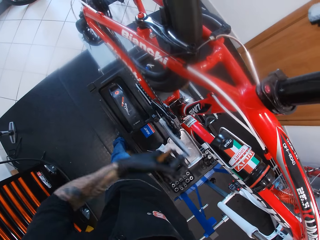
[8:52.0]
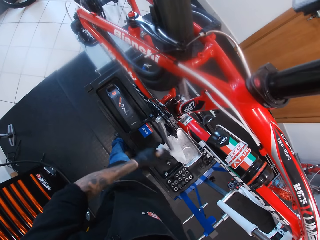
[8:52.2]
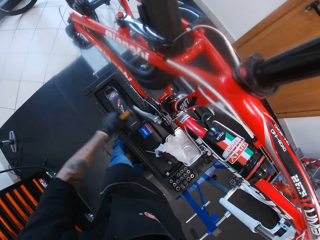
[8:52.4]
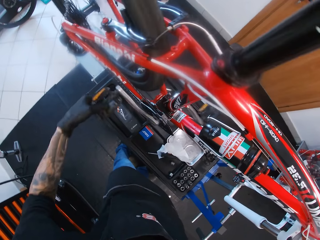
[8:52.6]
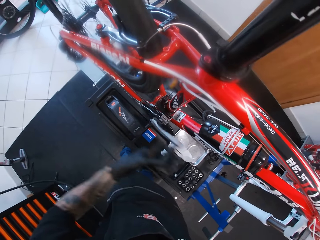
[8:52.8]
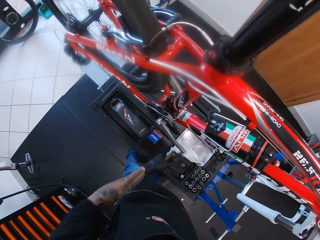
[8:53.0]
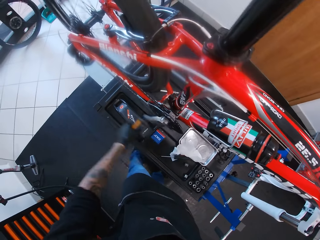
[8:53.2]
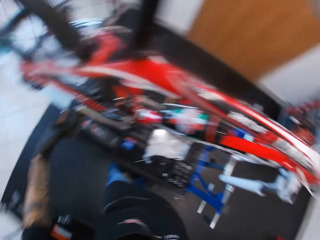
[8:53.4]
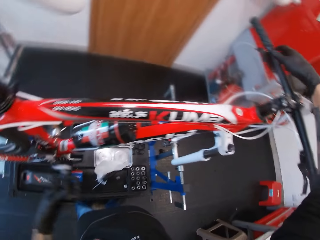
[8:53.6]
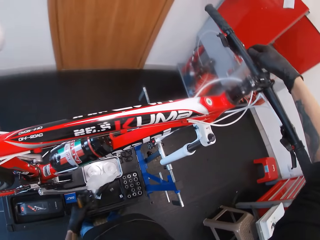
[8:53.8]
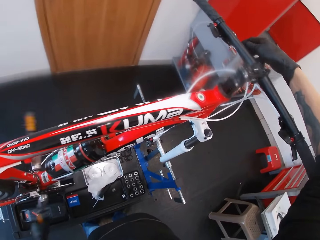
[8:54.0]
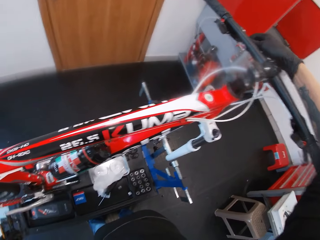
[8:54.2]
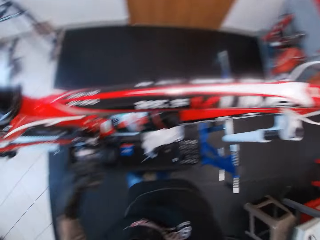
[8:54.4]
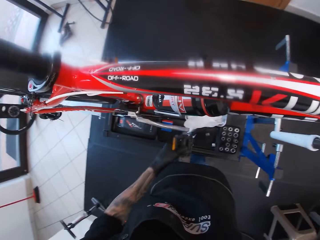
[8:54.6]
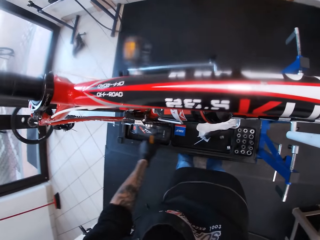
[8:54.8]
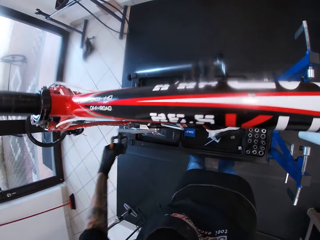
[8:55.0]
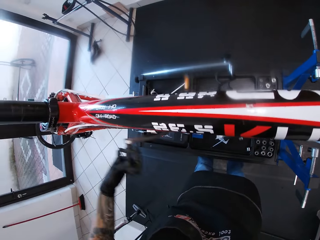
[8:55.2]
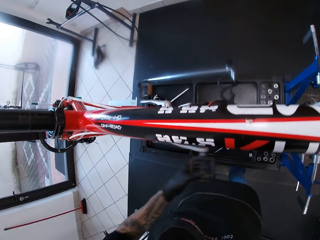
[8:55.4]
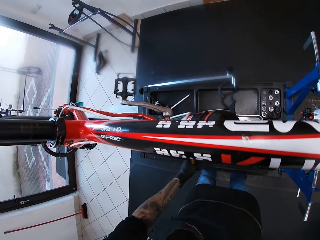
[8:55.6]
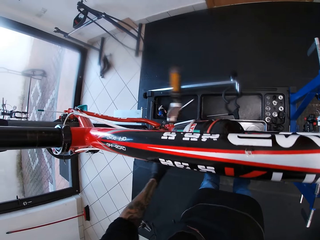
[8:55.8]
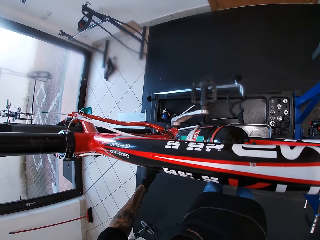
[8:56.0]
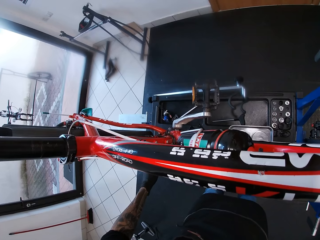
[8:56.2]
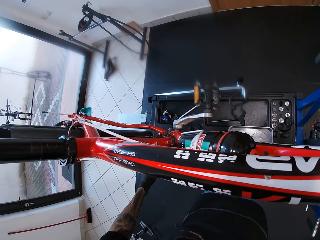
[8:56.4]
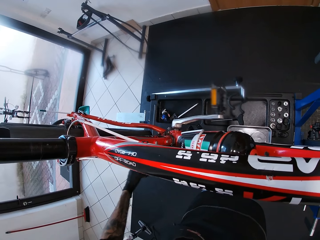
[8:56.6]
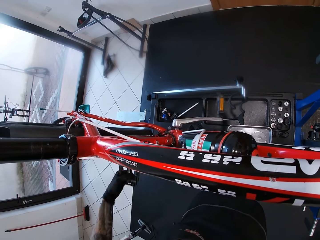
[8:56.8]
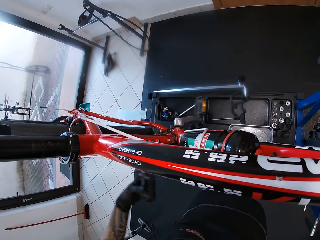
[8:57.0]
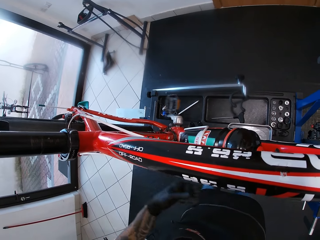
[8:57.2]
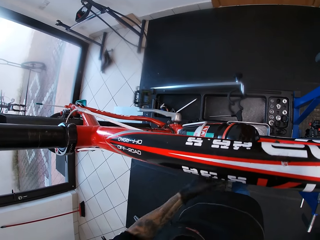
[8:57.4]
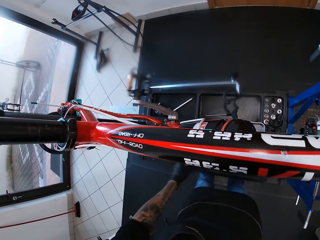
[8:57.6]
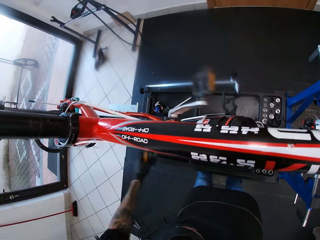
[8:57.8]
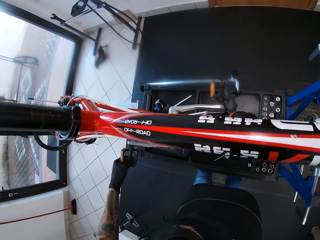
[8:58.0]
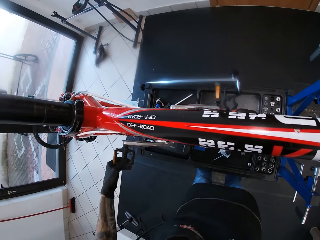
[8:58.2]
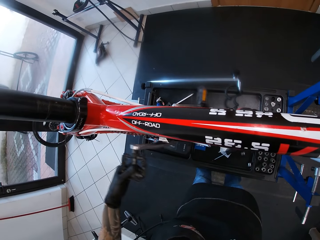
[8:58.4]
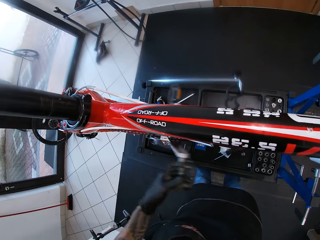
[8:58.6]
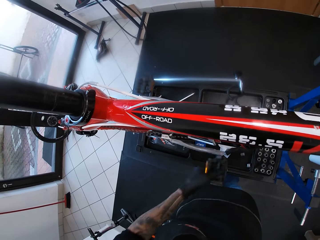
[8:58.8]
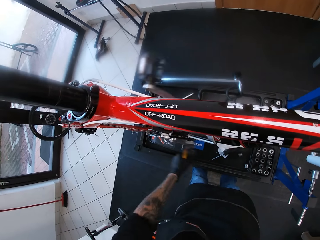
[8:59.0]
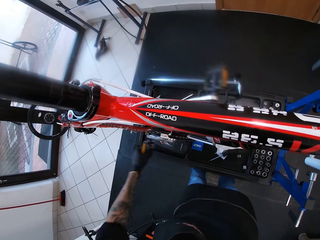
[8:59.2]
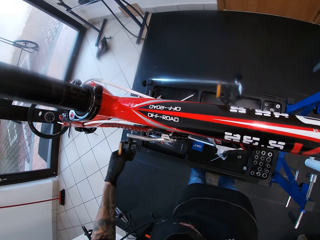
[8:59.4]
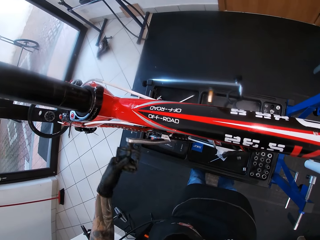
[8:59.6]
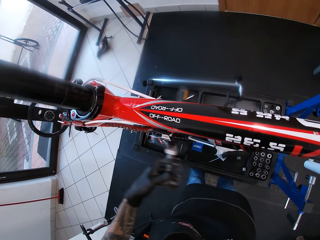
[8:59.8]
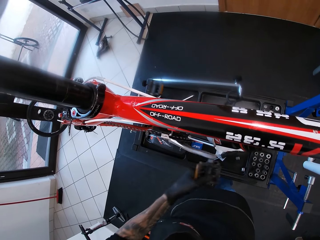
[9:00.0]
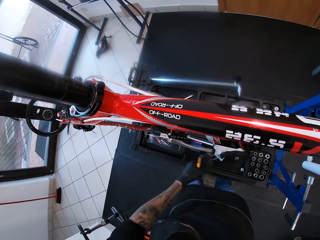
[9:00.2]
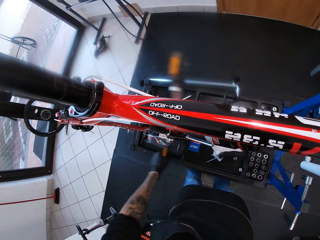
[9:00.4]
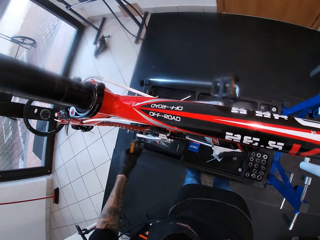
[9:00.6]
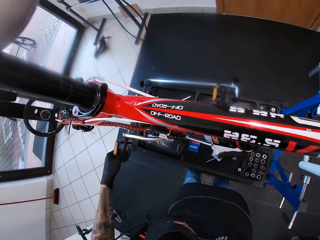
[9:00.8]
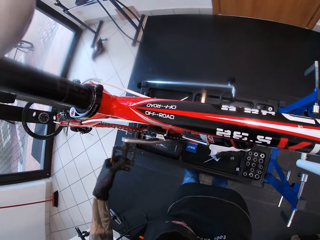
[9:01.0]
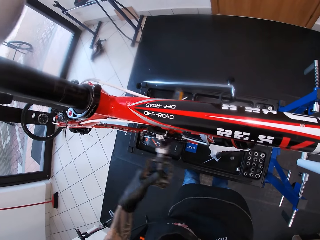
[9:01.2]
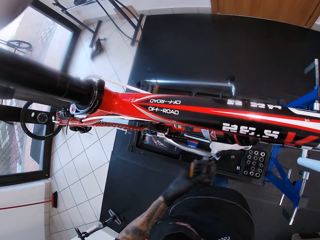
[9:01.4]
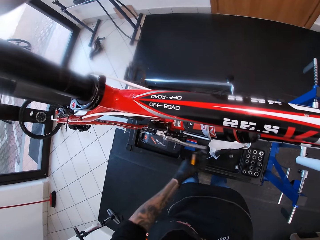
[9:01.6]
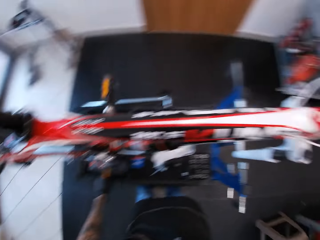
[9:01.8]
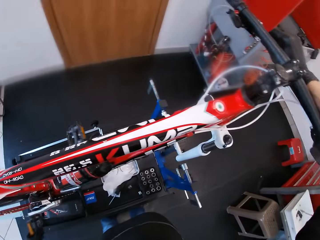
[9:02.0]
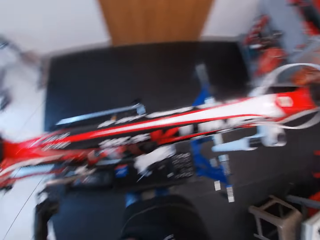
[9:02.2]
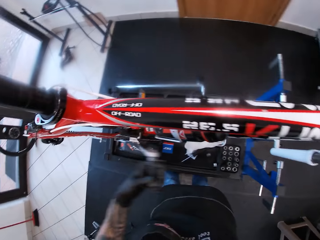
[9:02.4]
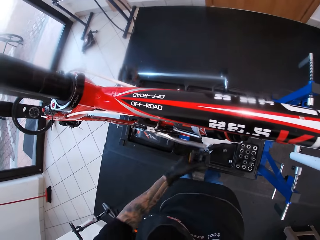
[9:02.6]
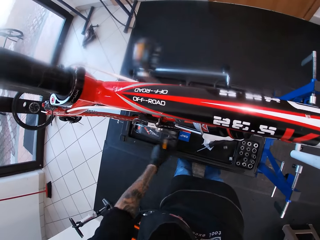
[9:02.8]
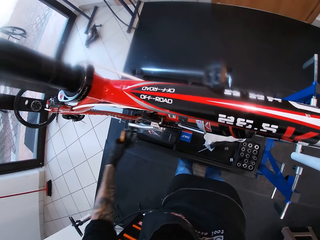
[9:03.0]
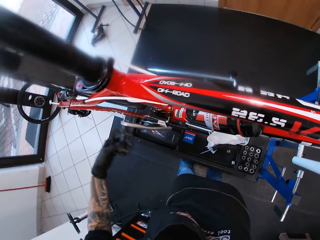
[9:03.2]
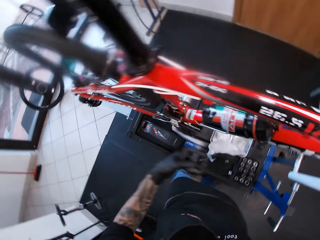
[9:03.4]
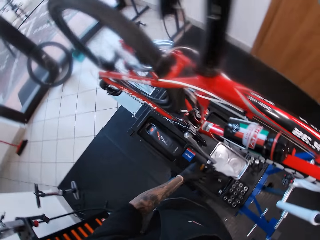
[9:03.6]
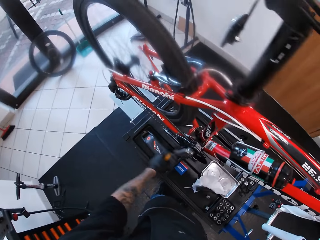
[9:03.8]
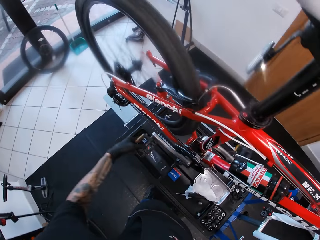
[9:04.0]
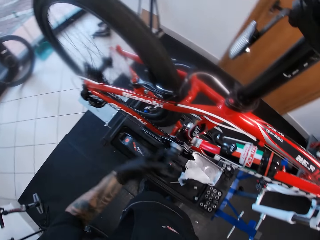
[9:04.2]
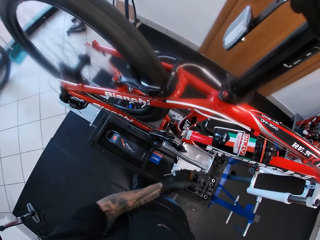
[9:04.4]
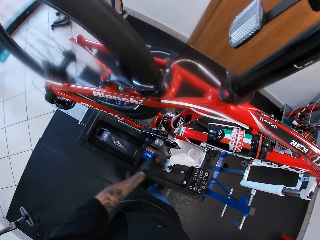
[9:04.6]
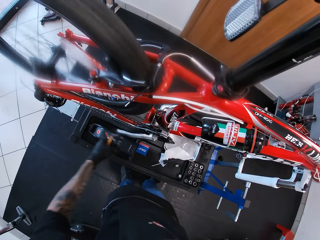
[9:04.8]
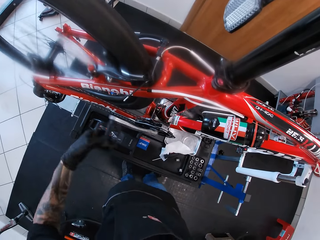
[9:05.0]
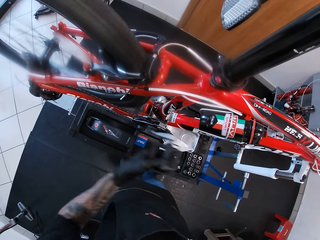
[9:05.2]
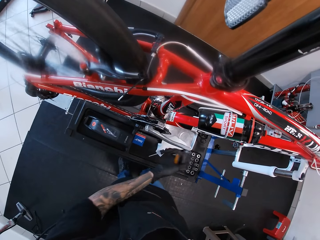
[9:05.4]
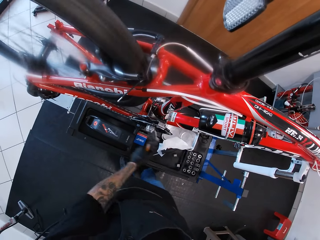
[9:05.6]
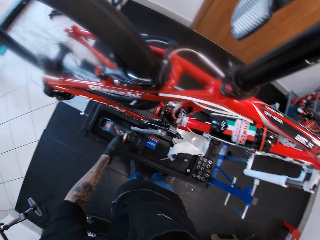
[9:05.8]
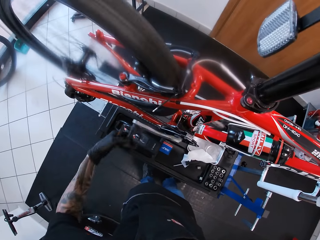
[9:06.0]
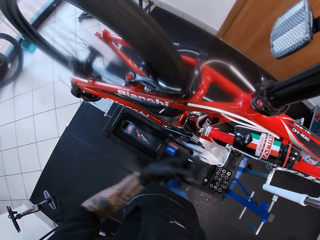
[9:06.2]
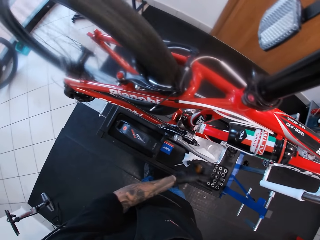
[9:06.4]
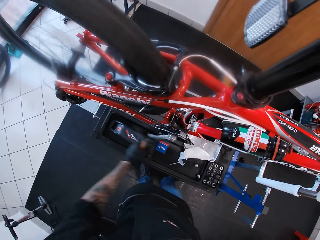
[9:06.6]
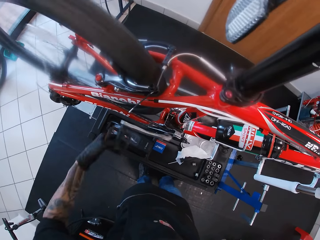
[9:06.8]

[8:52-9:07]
The camera wearer adjusts the brake lever with his right hand. He looks on the handle grip bar. He looks around. He rotates the pedal crank arm.

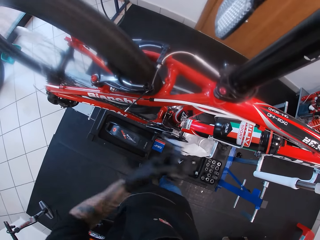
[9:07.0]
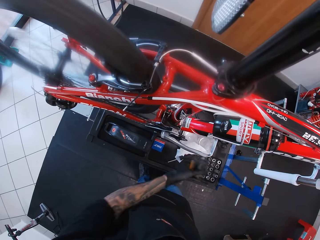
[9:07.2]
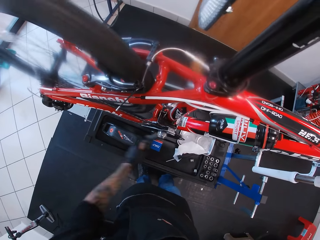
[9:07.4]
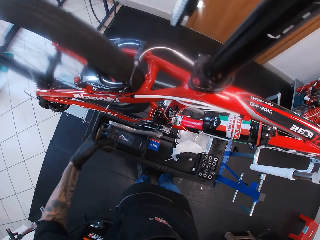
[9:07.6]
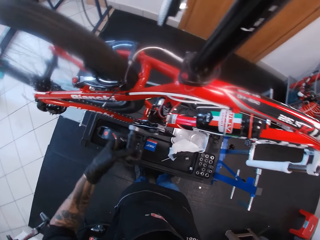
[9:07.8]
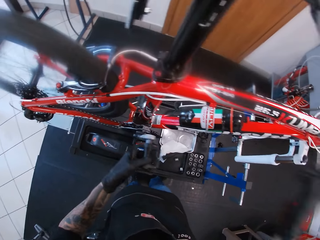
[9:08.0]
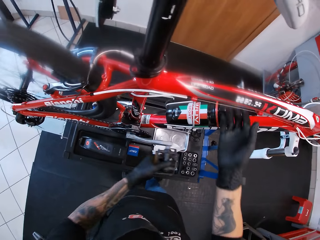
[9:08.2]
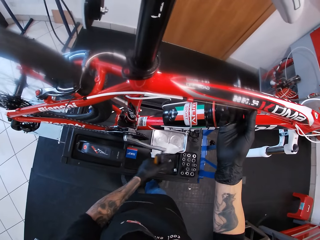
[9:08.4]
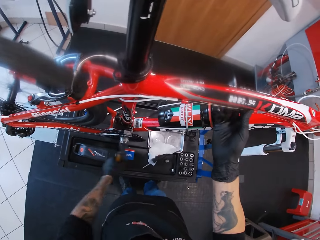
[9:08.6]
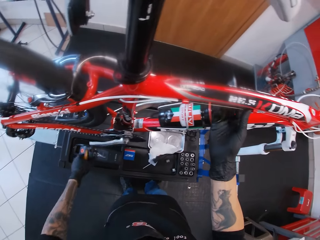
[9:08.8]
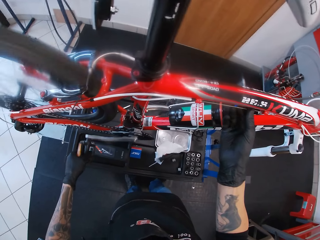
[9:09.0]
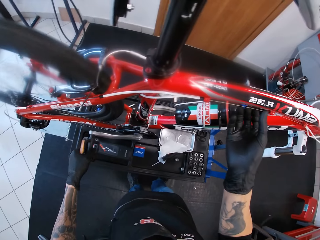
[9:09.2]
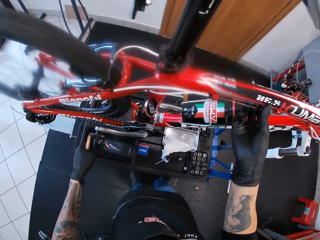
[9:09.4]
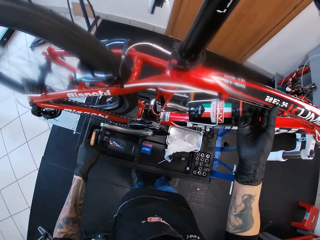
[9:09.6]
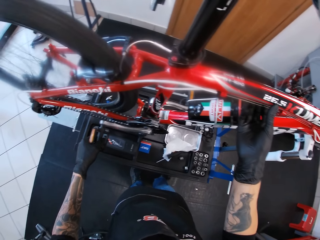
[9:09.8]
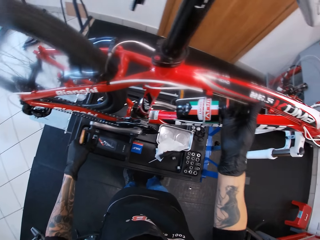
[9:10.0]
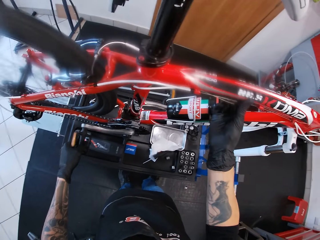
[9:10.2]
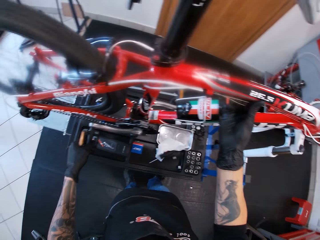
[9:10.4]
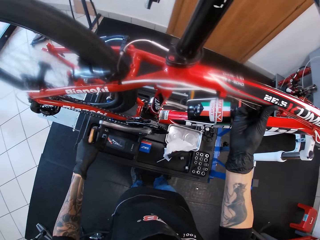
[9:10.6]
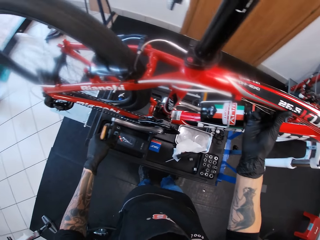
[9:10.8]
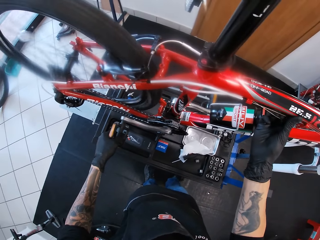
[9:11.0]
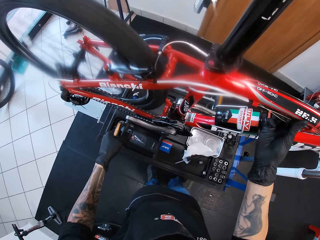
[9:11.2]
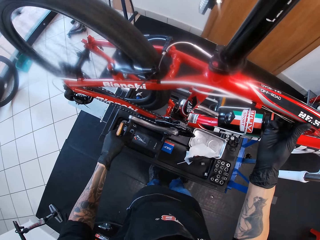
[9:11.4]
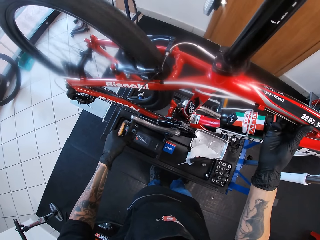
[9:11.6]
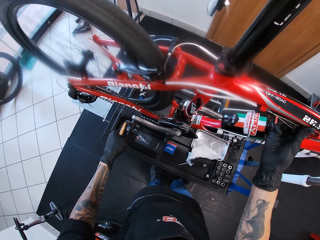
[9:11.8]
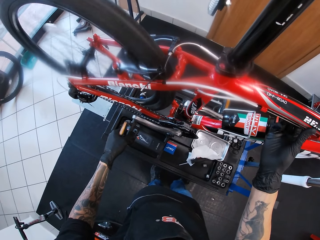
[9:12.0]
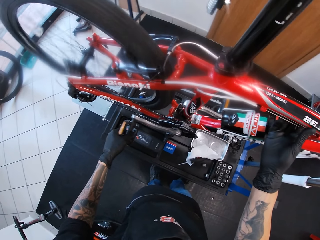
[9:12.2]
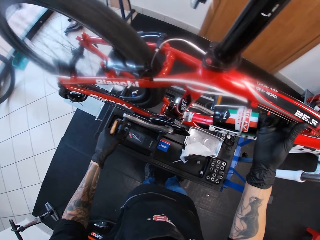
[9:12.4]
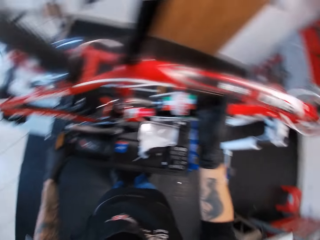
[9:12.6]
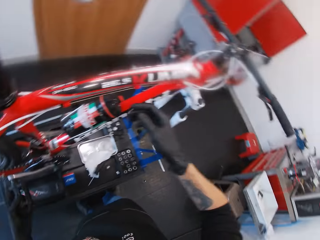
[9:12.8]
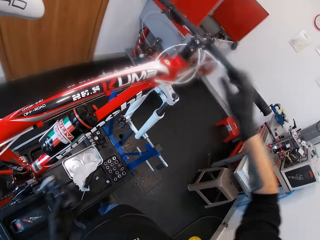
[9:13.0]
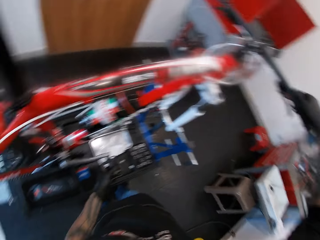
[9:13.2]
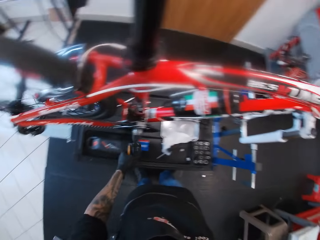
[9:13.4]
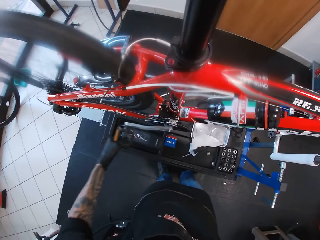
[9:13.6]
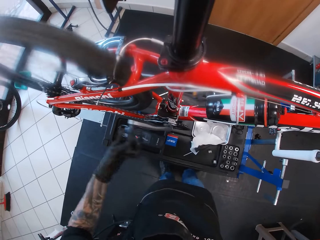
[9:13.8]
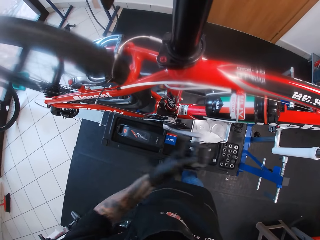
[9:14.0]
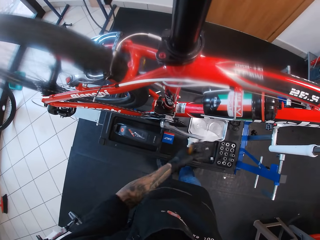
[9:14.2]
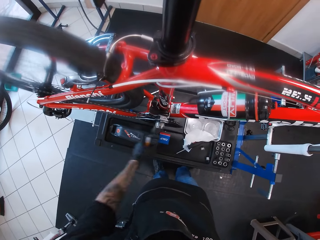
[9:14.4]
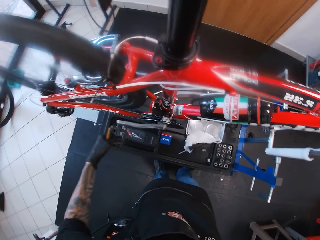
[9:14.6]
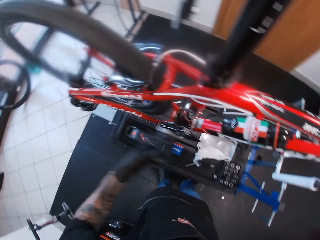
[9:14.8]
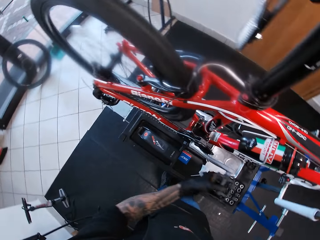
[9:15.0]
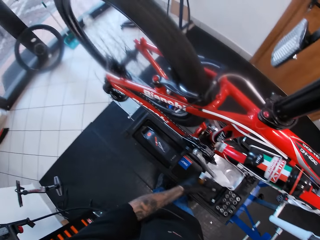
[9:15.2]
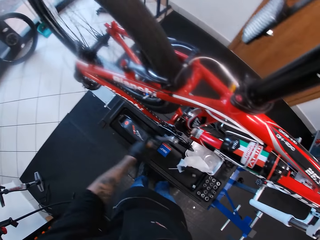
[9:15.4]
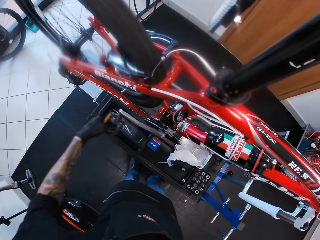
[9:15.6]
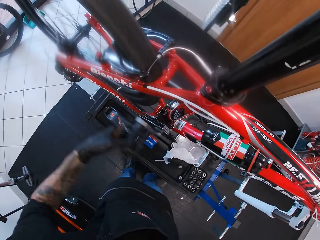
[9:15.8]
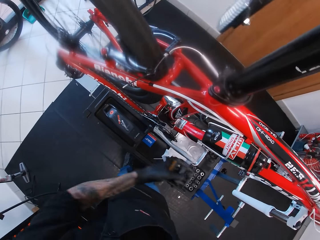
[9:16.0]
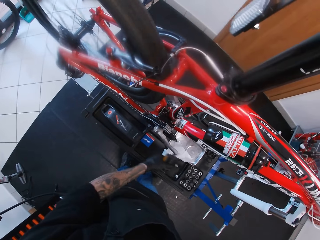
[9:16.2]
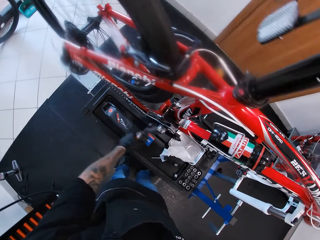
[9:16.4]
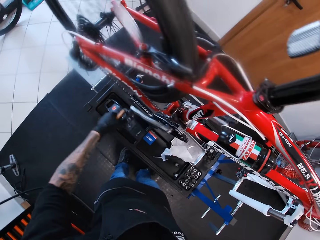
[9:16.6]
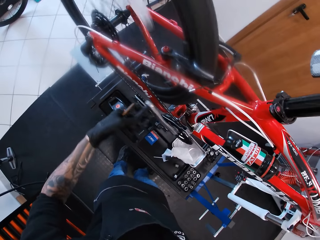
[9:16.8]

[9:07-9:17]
The camera wearer pulls the brake cable of the bicycle with his right hand. He touches the bike top tube. He holds the cable on the tube. He touches the handle grip bar. He rolls the bicycle pedal with his left hand.
